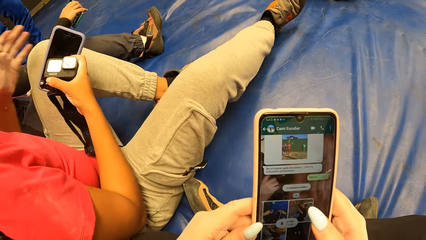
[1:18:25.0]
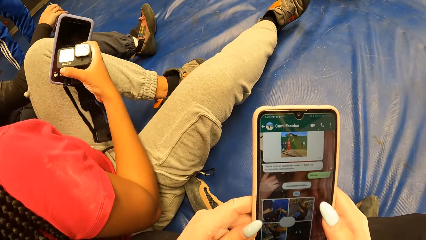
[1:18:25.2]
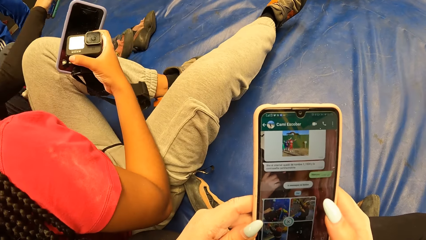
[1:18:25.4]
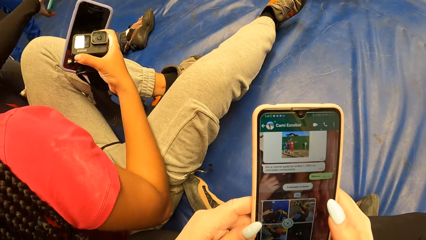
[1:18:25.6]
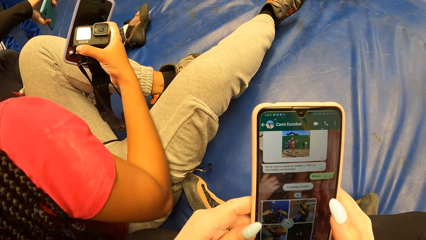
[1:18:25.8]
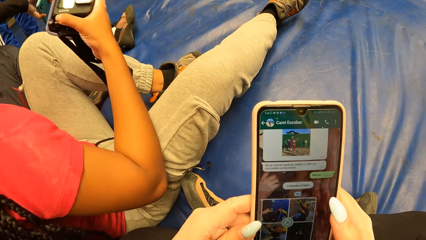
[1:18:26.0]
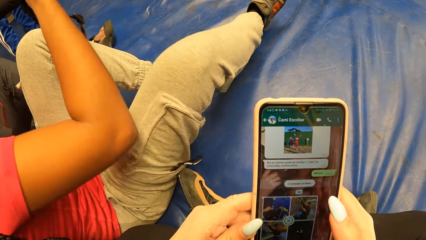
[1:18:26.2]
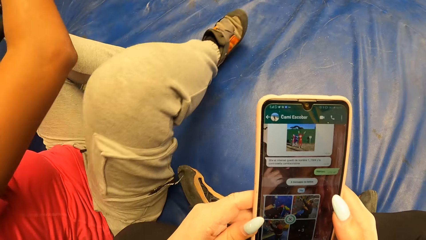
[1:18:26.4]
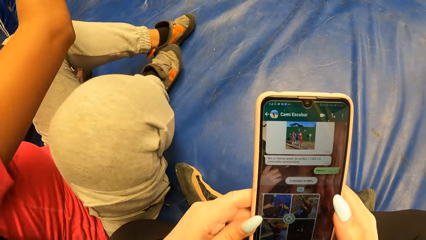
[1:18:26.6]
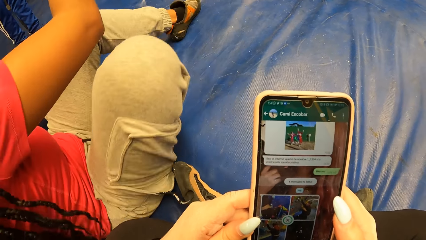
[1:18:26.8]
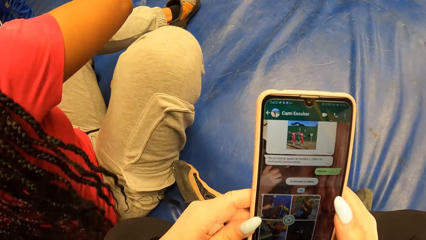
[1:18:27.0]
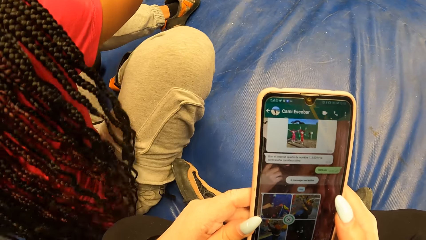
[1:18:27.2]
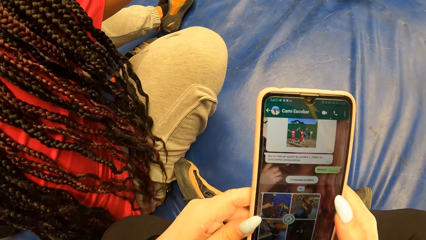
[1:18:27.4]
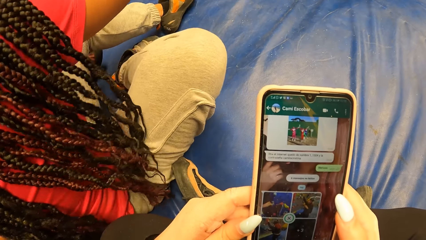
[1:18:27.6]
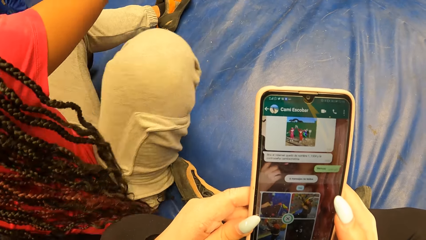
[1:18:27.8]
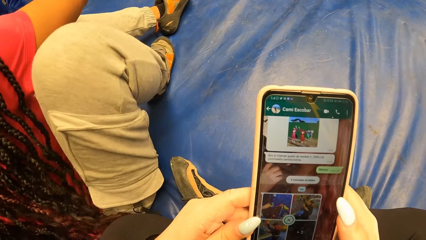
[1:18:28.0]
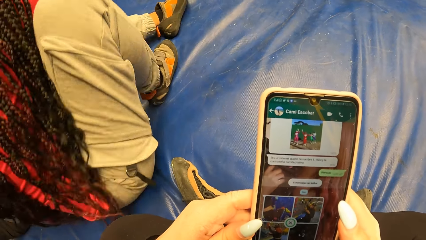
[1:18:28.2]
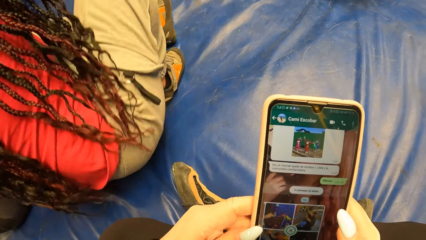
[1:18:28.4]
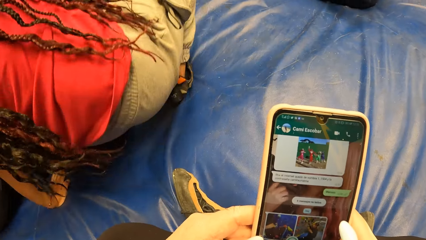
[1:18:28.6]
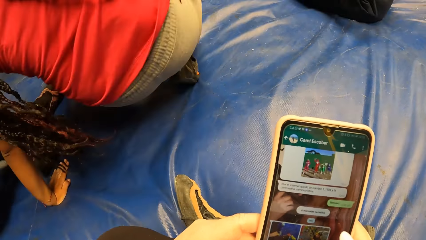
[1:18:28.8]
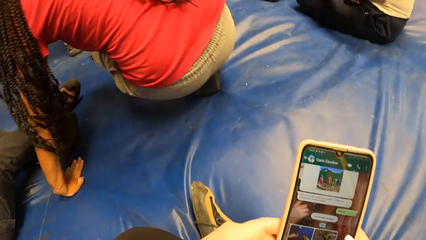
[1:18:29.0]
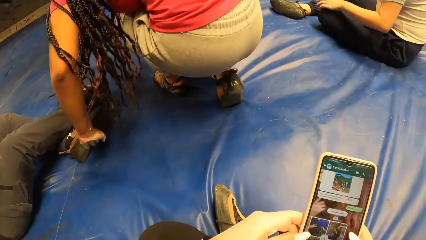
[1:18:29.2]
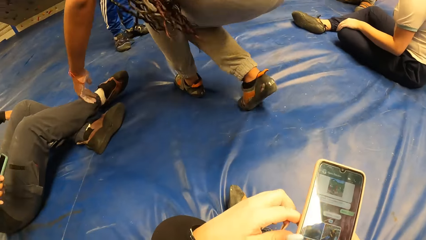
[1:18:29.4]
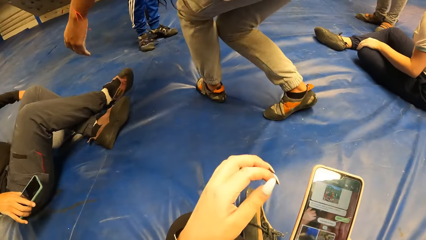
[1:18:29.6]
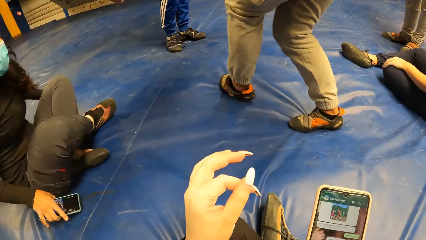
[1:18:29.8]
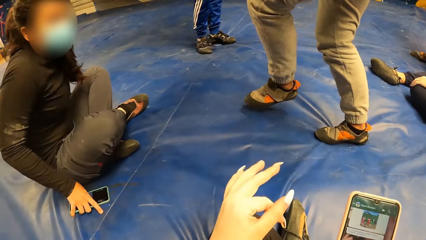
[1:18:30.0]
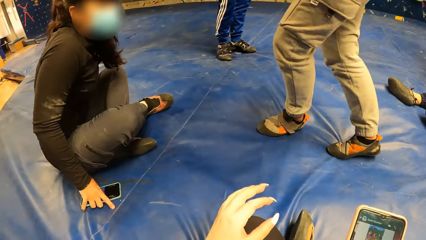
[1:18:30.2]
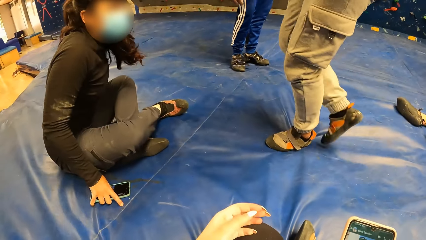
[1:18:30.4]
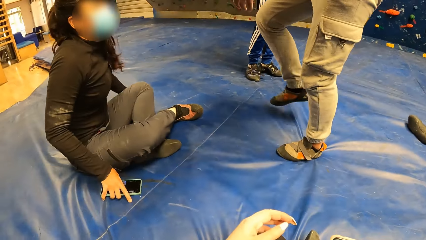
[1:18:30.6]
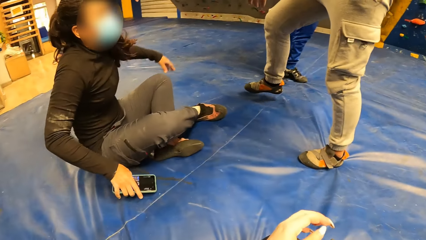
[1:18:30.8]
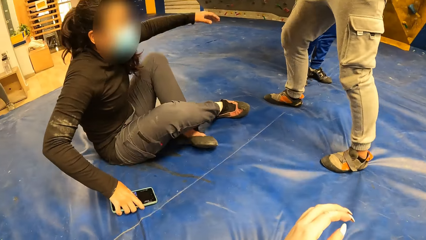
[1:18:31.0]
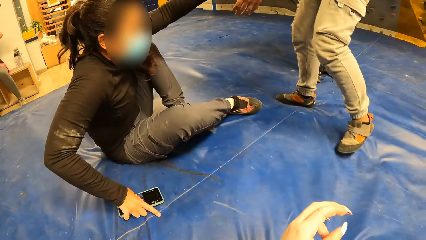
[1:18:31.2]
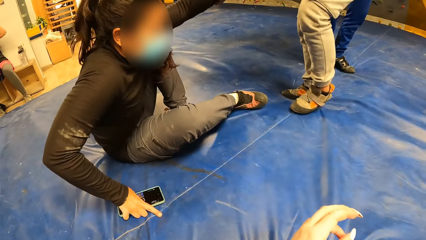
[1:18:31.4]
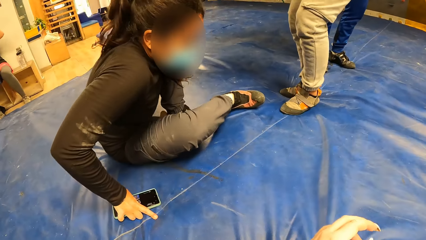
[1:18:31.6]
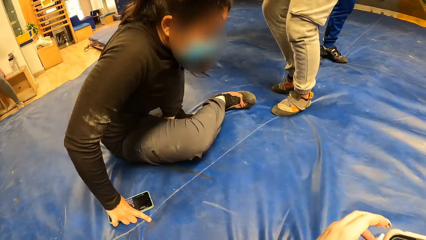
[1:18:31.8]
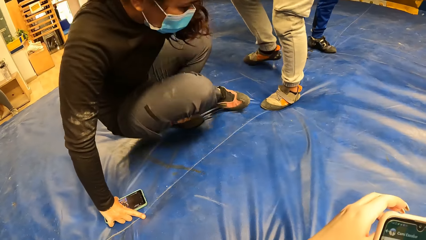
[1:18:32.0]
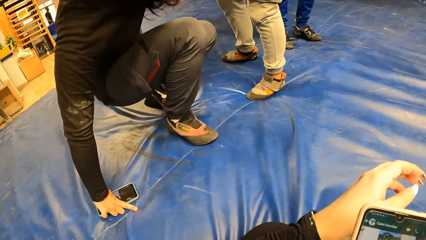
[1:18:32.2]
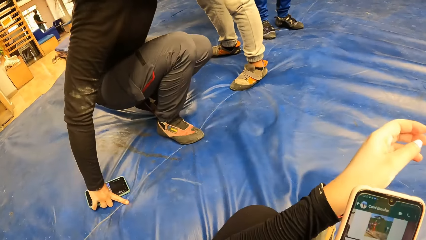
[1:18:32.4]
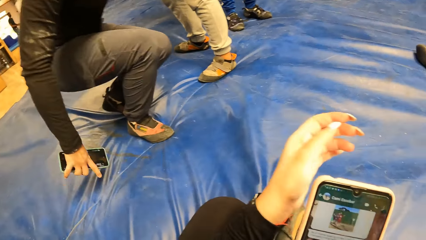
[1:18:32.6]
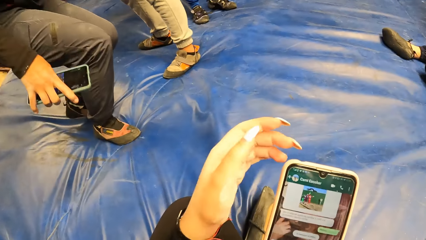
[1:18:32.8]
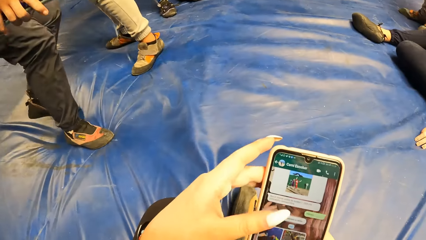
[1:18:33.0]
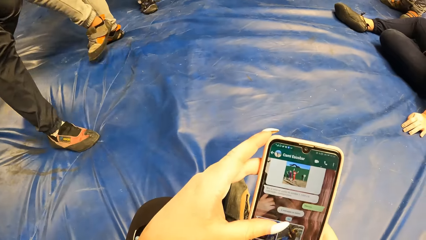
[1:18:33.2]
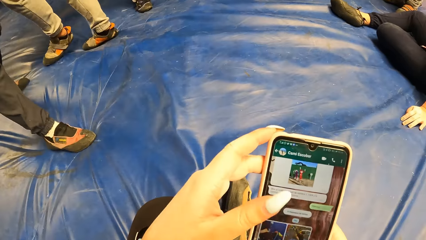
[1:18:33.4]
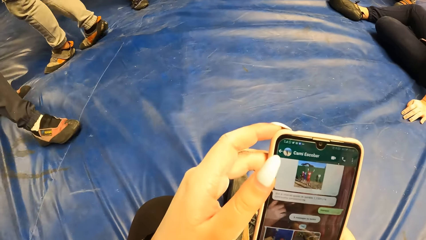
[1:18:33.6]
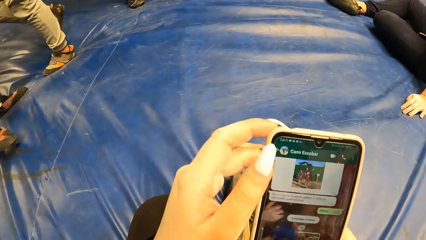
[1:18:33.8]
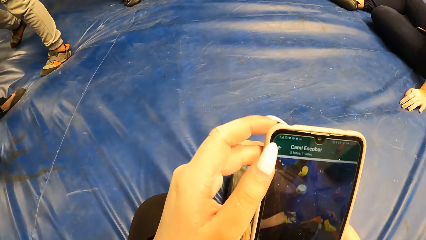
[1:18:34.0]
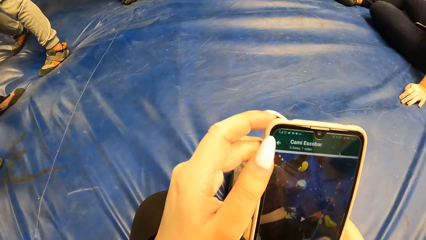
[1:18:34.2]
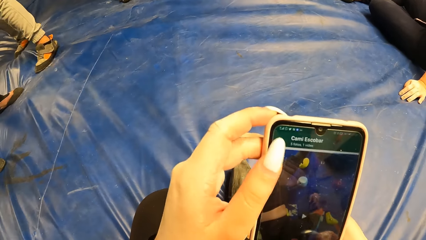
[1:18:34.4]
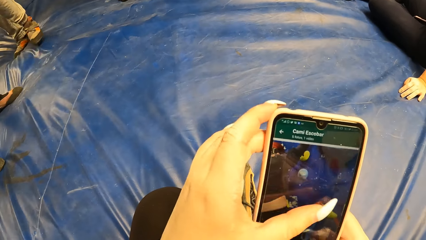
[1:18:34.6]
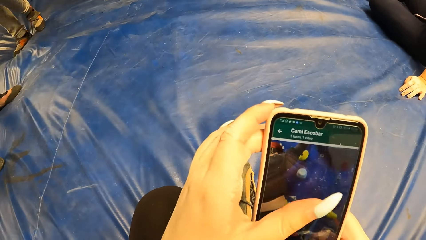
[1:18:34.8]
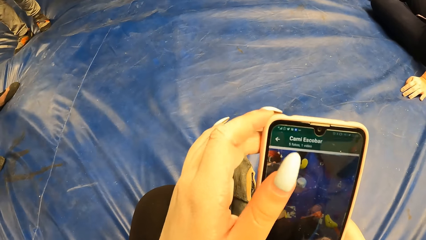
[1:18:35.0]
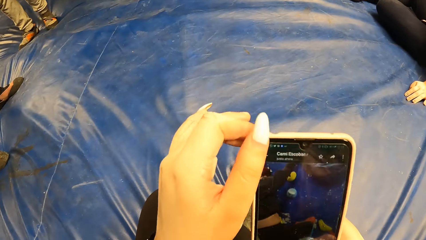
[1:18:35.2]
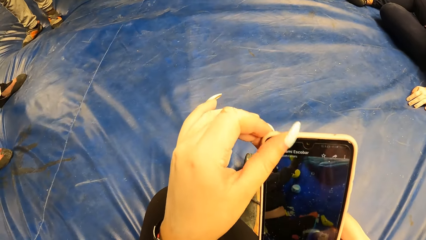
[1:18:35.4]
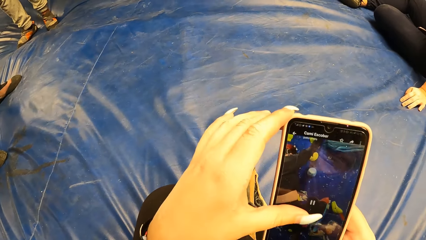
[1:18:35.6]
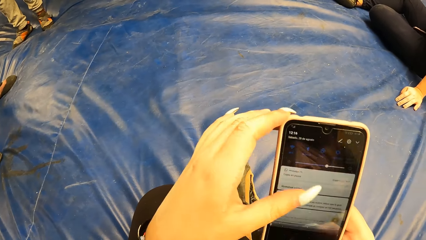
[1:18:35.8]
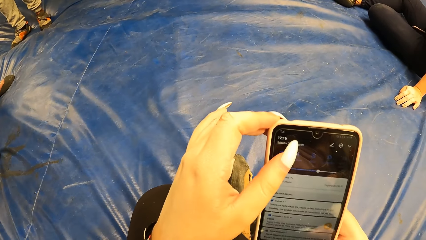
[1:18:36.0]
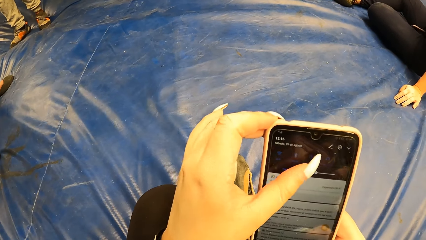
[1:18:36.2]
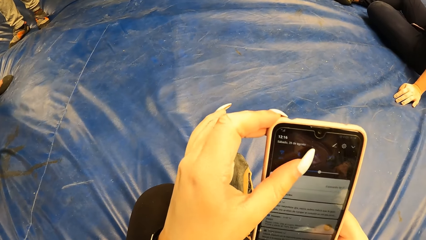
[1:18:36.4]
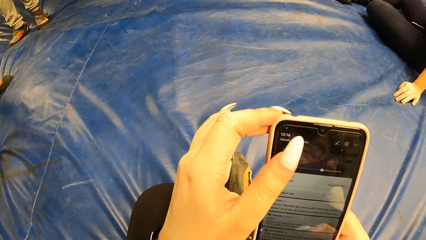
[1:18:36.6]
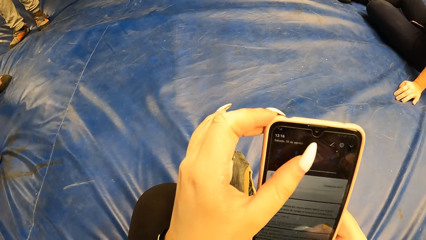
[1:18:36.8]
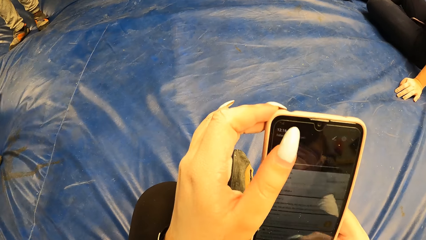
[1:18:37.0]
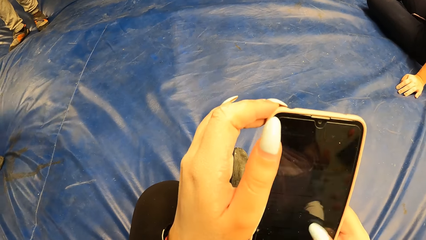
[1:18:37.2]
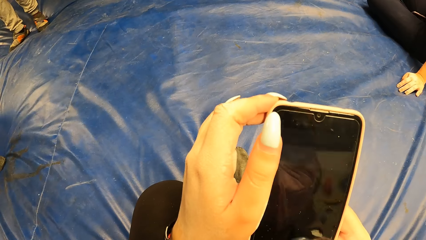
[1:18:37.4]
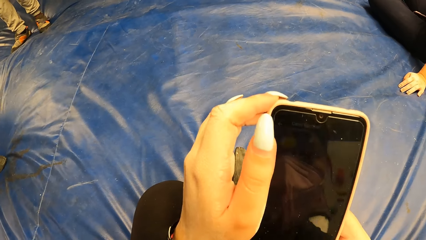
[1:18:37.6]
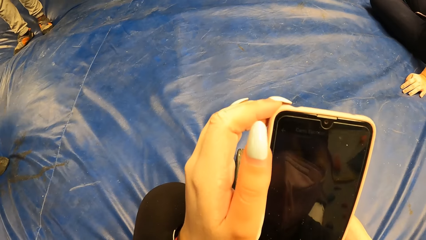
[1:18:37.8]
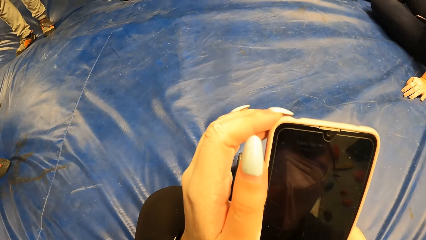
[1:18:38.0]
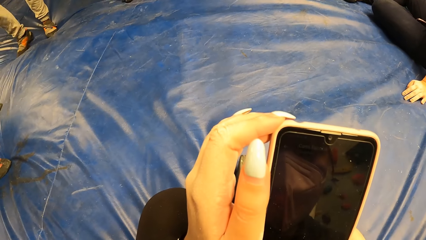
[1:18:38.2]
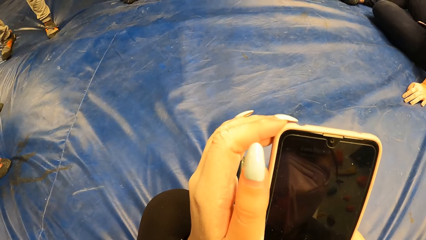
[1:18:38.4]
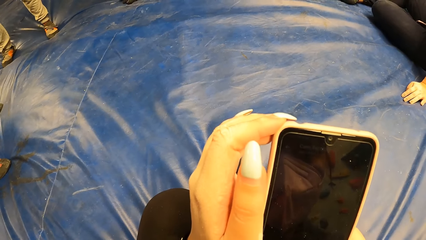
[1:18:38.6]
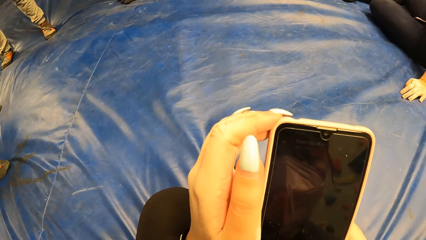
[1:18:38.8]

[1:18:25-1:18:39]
A woman moves on the mat. Another woman rises from the mat. The other woman walks on the mattress. The camera wearer looks around. The other woman pulls up the first woman with both hands. The camera wearer uses her phone.

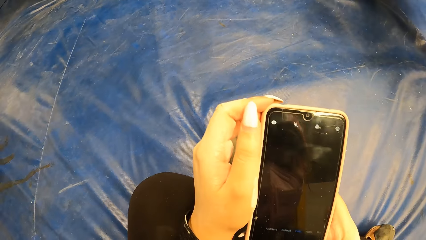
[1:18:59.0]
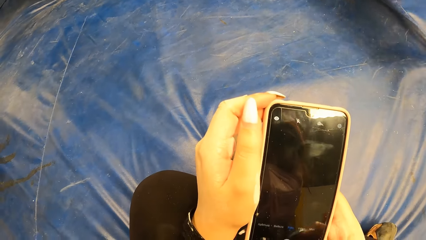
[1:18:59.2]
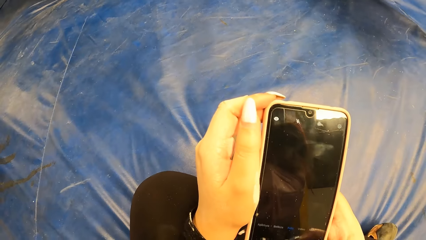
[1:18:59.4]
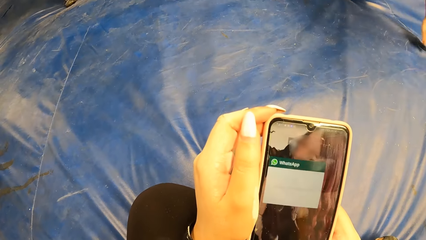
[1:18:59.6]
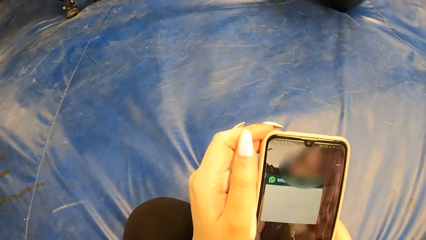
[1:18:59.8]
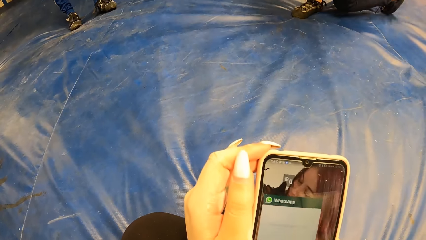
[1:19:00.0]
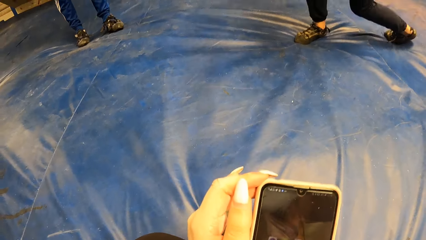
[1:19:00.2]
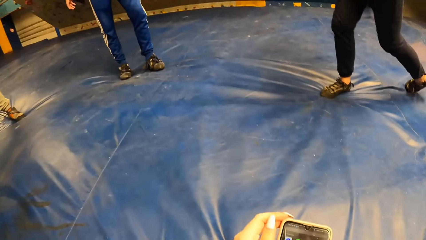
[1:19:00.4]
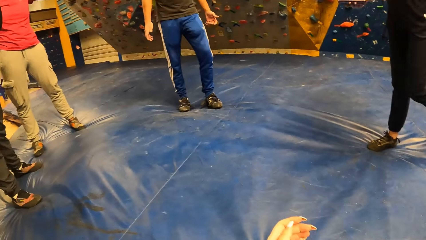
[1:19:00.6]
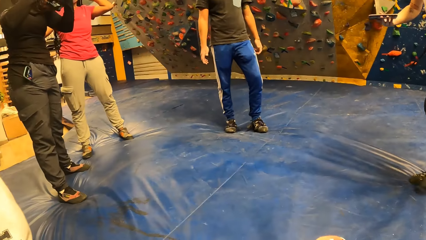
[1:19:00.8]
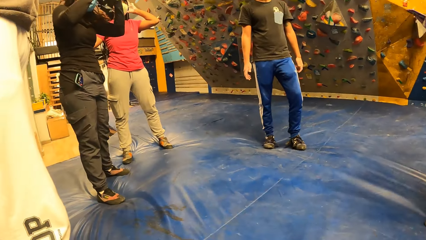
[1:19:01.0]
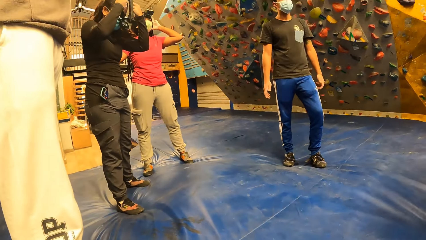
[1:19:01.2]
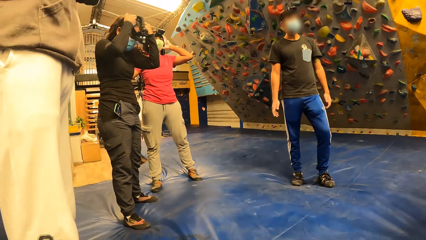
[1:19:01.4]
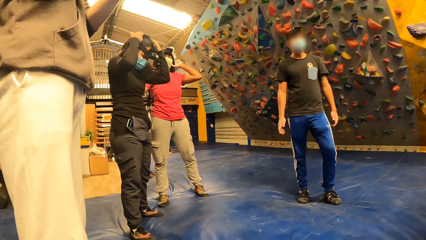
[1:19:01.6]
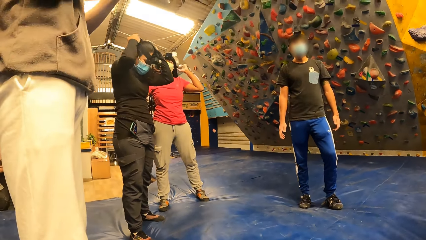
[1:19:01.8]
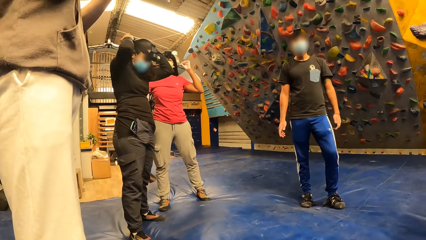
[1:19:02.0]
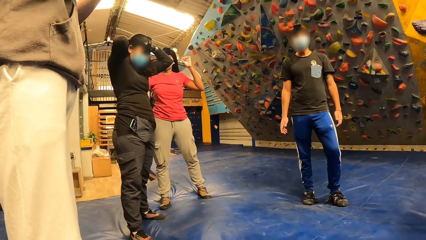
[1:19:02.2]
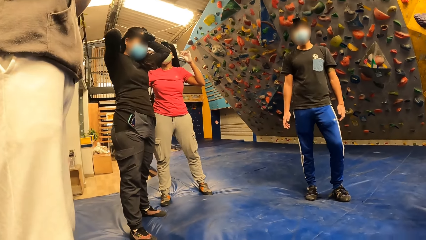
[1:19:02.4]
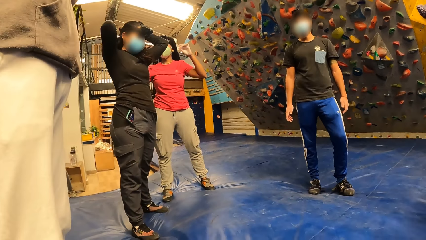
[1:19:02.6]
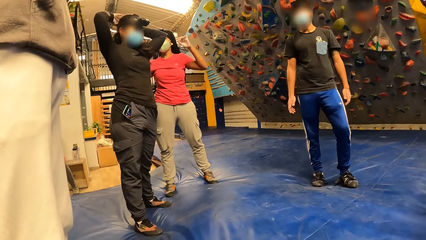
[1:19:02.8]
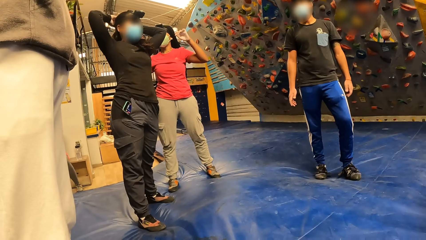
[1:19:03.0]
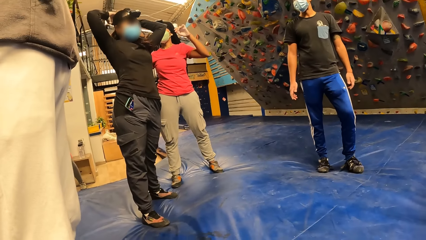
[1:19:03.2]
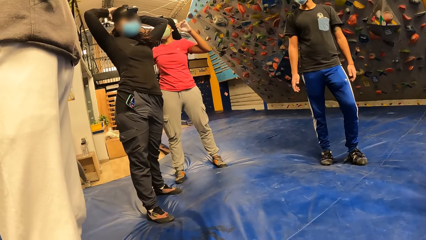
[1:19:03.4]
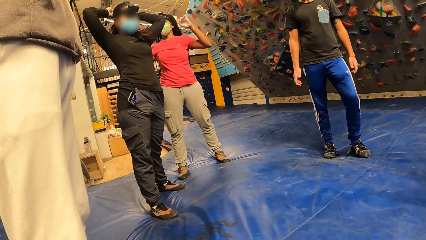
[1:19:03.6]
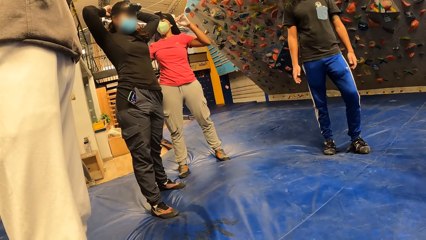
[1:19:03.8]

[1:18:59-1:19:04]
The camera wearer looks around. A woman wears the head gear with both hands.
